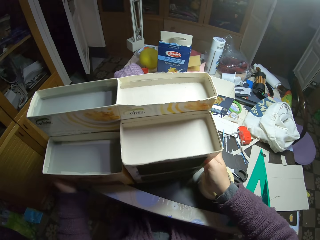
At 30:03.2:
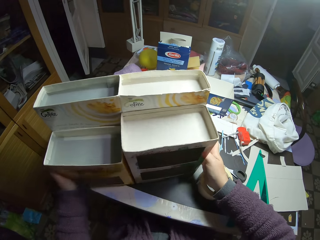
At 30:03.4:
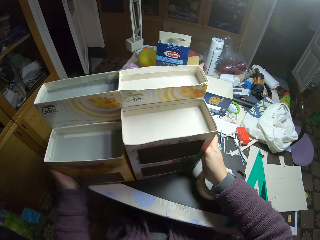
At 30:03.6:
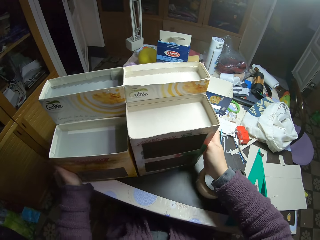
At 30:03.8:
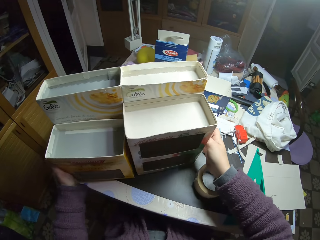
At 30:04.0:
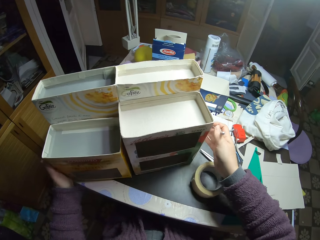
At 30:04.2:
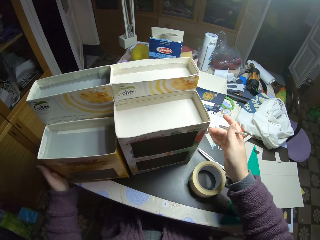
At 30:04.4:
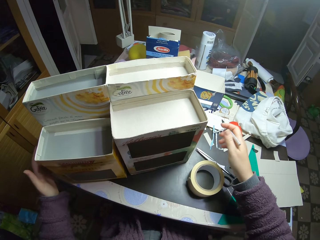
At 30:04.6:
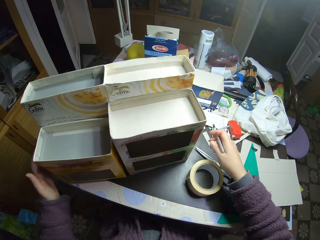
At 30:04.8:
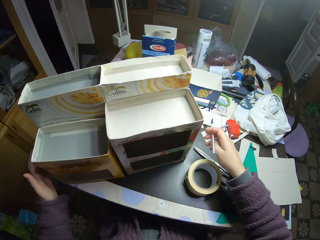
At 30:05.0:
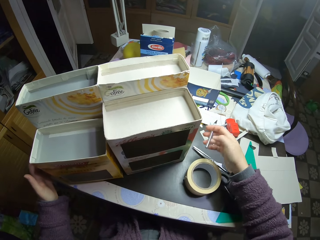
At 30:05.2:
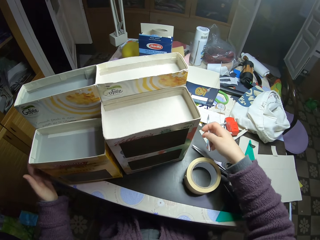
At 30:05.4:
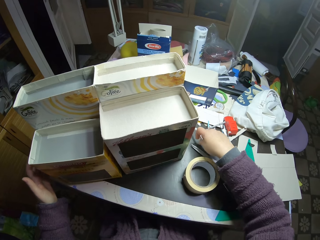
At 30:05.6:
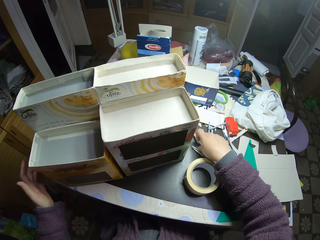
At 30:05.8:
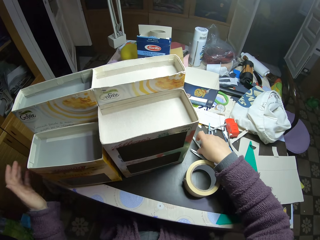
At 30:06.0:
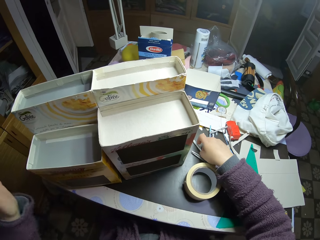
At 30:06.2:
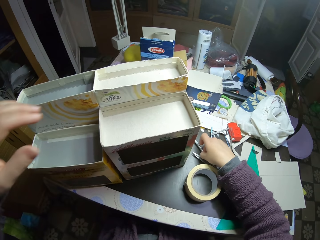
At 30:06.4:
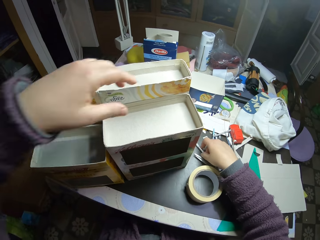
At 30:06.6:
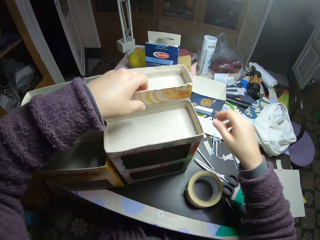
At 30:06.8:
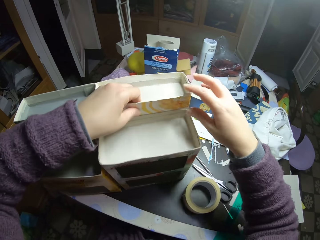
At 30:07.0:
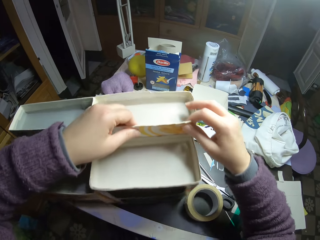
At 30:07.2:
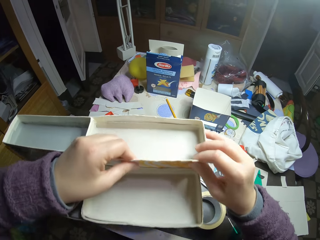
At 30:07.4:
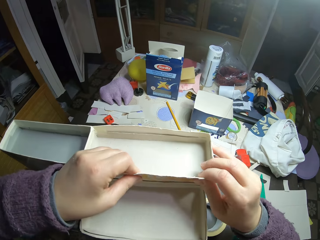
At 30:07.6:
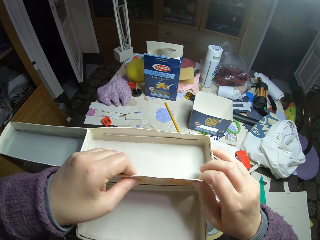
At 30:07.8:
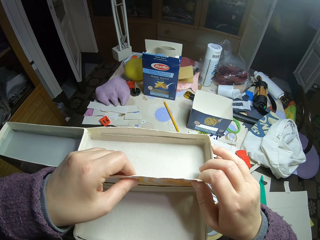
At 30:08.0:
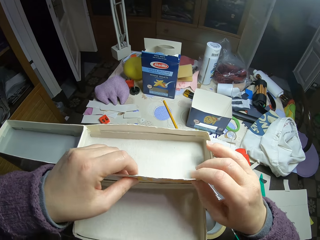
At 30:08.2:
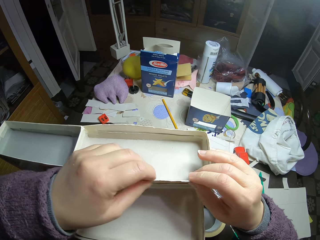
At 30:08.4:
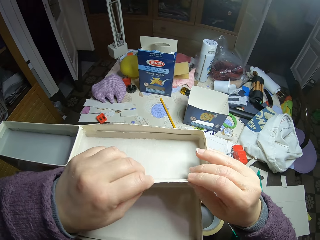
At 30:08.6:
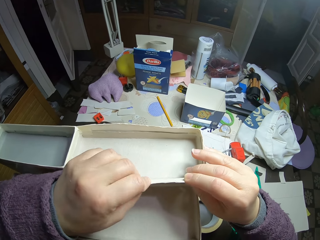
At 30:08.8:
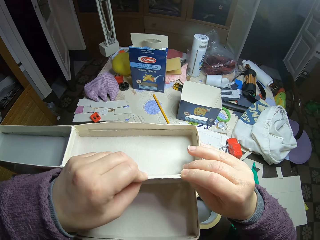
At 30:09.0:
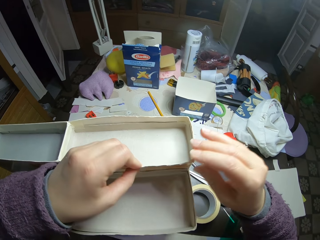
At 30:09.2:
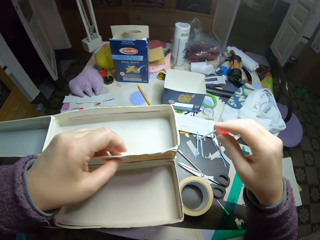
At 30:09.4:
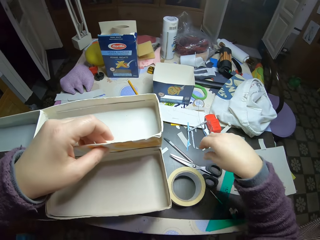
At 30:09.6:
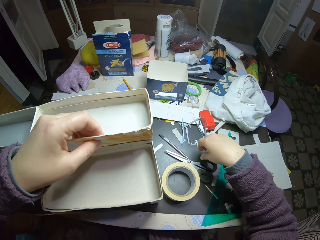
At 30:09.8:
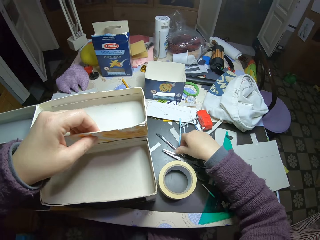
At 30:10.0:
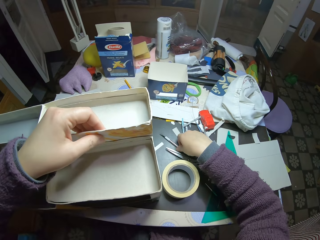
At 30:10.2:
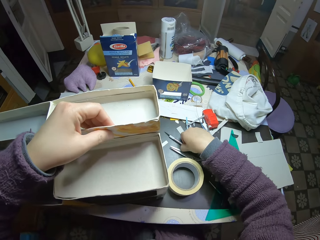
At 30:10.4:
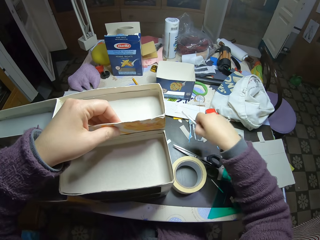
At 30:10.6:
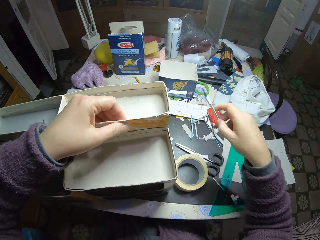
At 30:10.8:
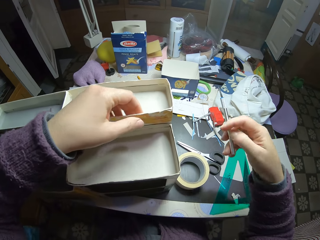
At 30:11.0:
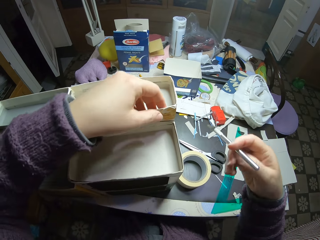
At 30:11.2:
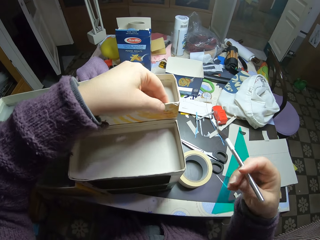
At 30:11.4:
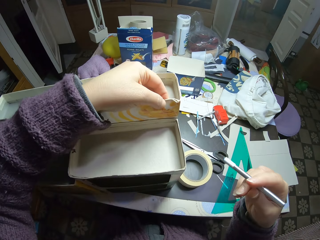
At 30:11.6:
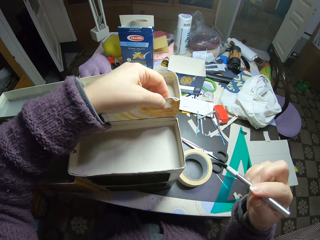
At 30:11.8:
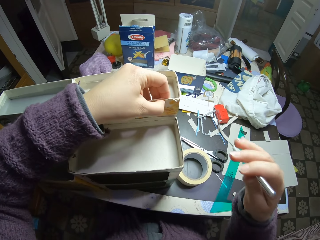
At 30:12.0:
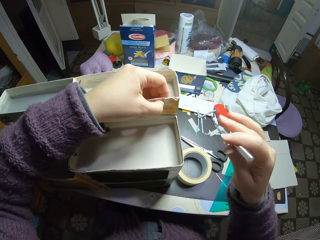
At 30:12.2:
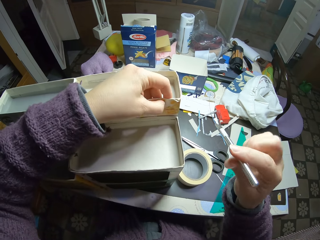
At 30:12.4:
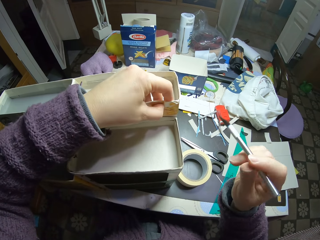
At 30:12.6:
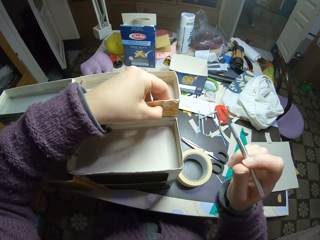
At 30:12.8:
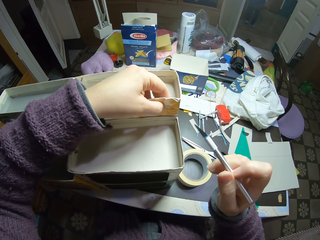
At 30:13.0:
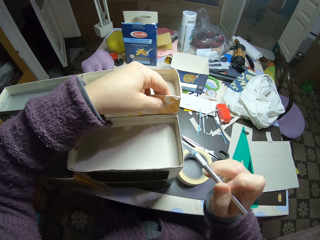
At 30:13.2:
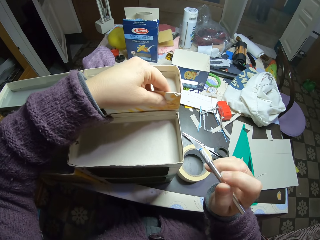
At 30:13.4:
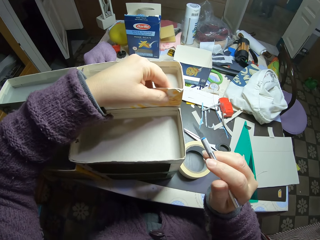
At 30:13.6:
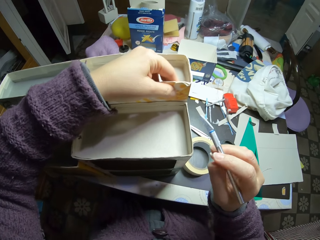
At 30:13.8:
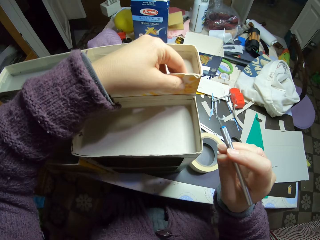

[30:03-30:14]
The camera wearer drops the slicing tool on the table. They examine the cartons on the table, hold the craft box, and pick the slicing tool from the table.

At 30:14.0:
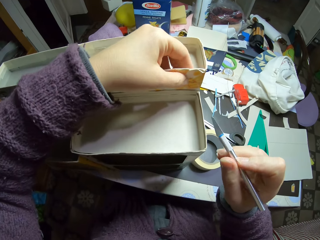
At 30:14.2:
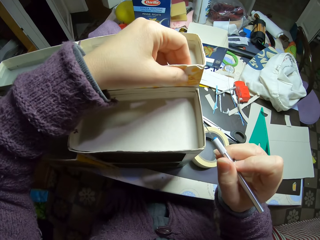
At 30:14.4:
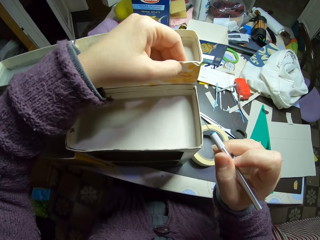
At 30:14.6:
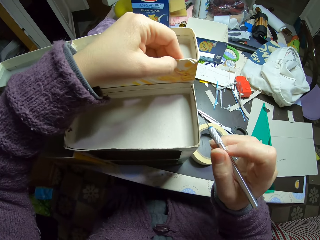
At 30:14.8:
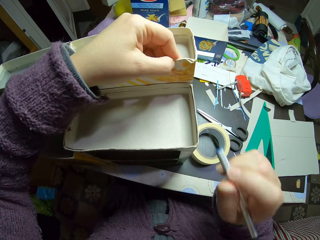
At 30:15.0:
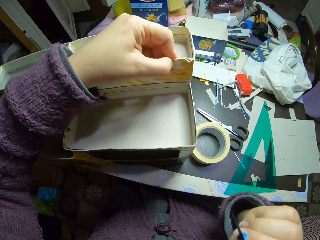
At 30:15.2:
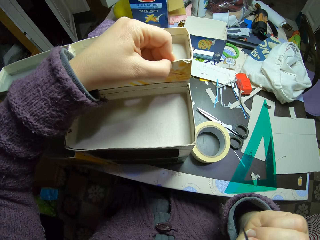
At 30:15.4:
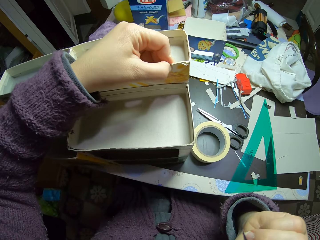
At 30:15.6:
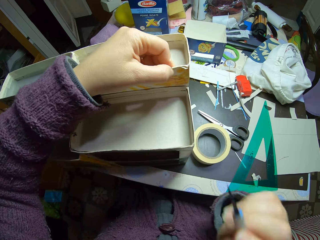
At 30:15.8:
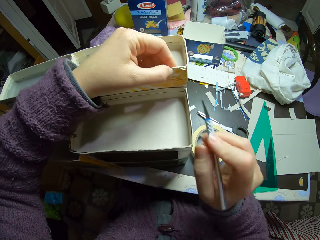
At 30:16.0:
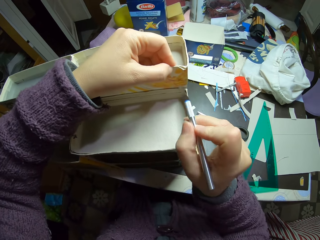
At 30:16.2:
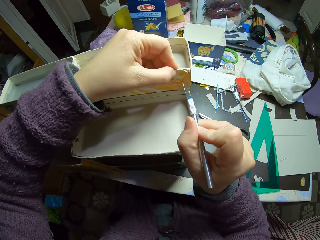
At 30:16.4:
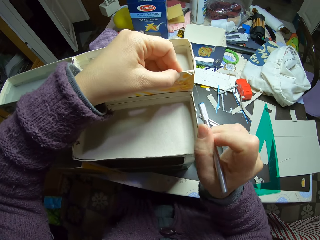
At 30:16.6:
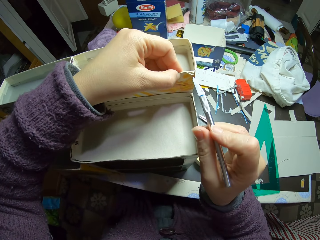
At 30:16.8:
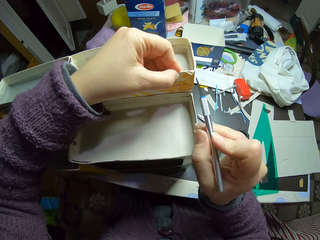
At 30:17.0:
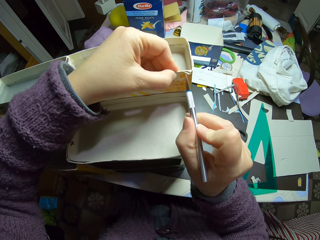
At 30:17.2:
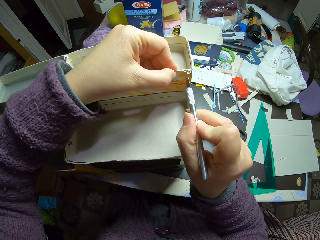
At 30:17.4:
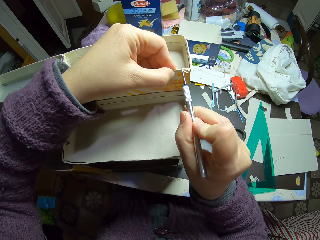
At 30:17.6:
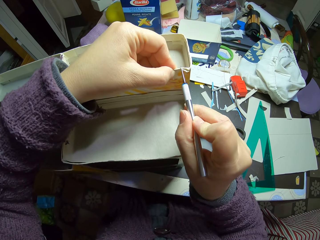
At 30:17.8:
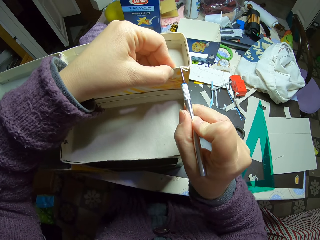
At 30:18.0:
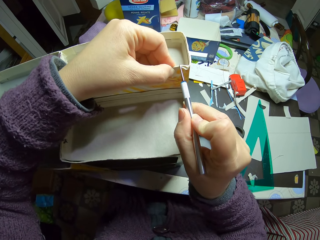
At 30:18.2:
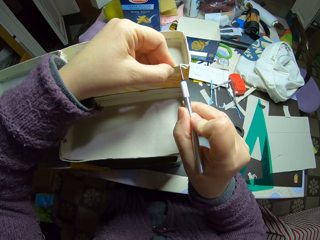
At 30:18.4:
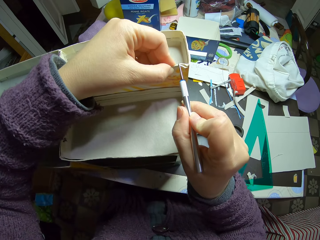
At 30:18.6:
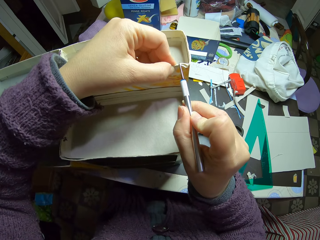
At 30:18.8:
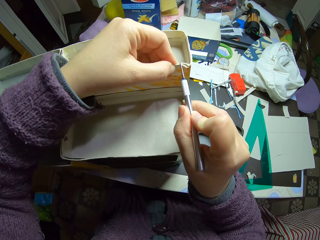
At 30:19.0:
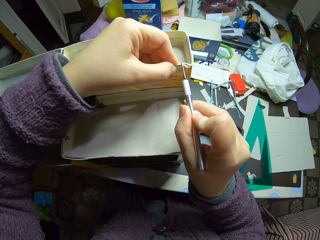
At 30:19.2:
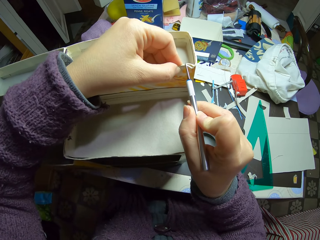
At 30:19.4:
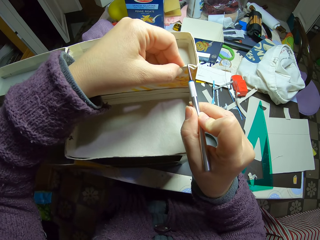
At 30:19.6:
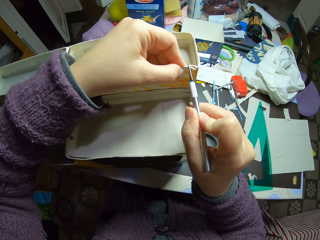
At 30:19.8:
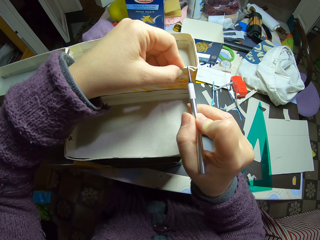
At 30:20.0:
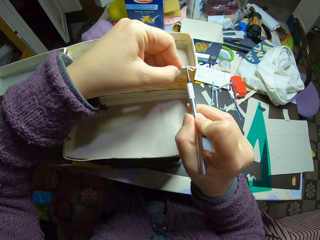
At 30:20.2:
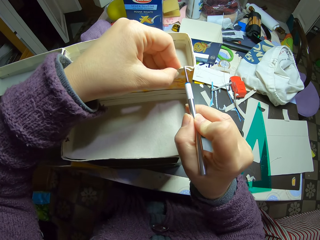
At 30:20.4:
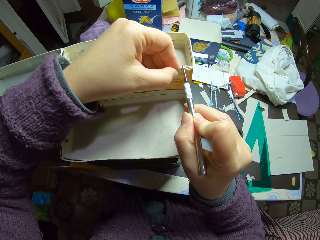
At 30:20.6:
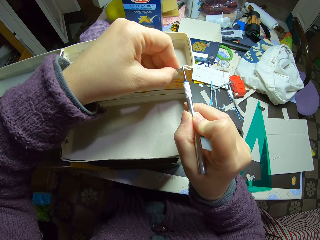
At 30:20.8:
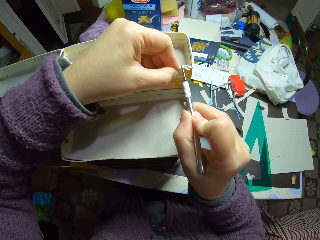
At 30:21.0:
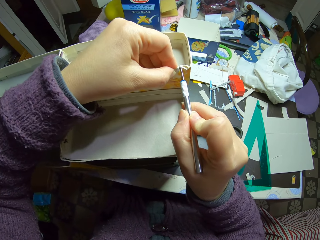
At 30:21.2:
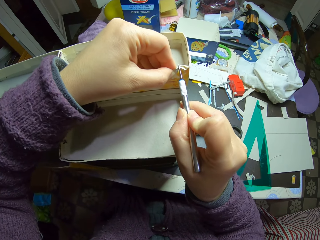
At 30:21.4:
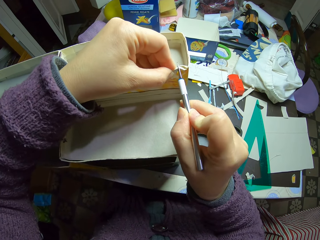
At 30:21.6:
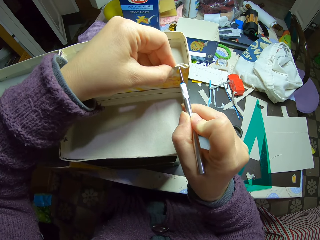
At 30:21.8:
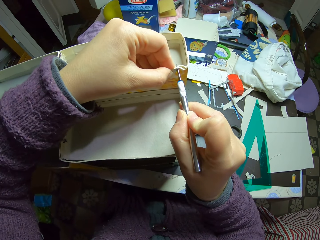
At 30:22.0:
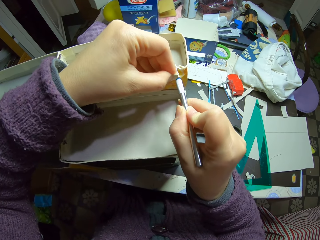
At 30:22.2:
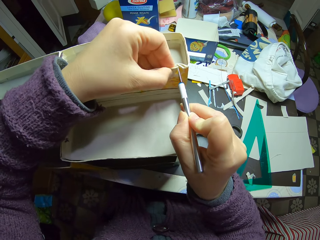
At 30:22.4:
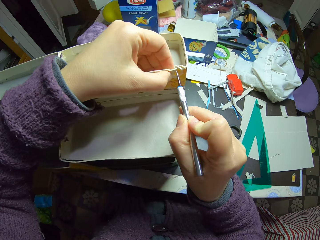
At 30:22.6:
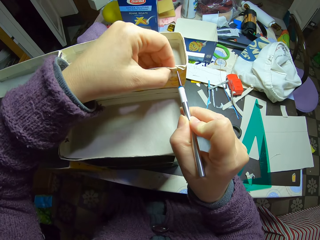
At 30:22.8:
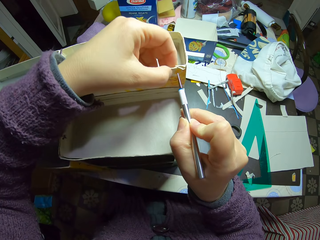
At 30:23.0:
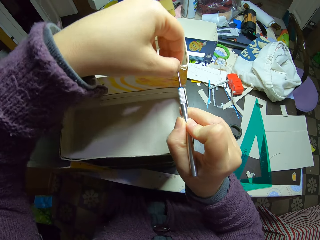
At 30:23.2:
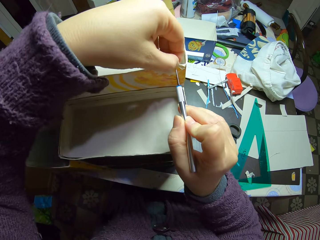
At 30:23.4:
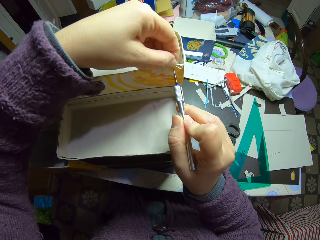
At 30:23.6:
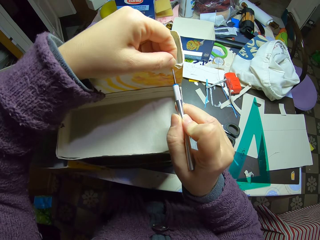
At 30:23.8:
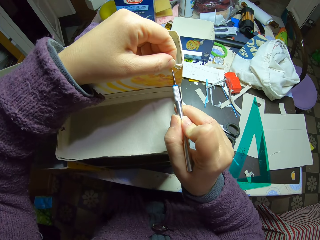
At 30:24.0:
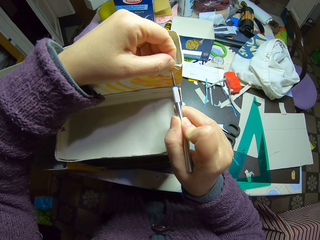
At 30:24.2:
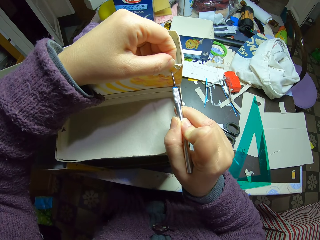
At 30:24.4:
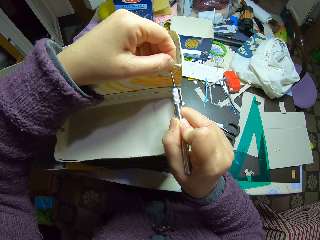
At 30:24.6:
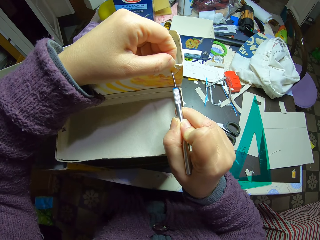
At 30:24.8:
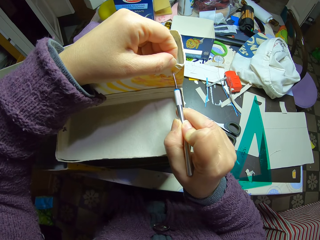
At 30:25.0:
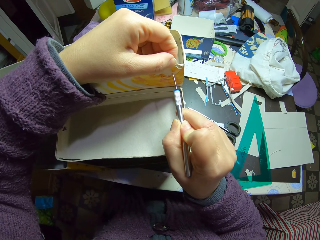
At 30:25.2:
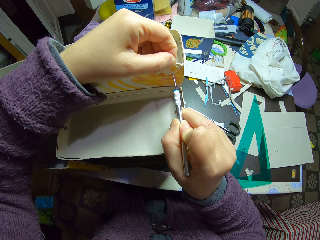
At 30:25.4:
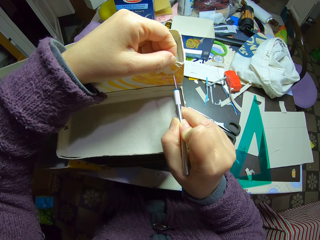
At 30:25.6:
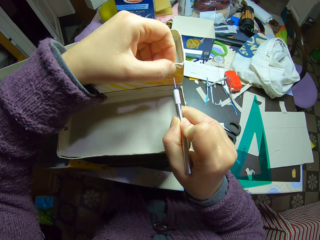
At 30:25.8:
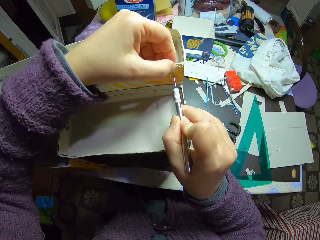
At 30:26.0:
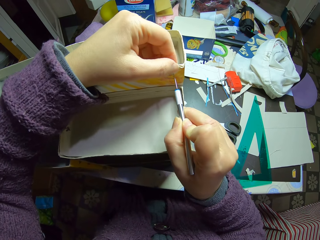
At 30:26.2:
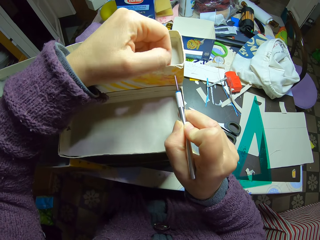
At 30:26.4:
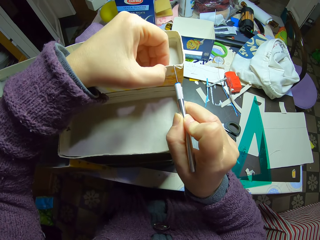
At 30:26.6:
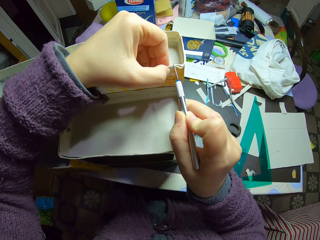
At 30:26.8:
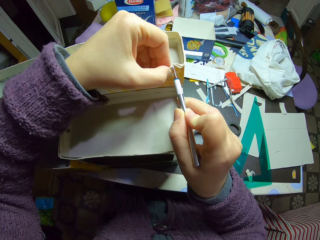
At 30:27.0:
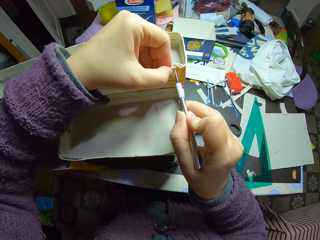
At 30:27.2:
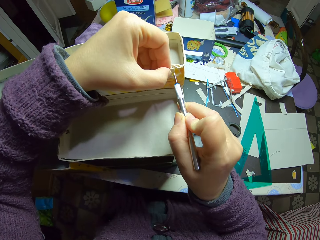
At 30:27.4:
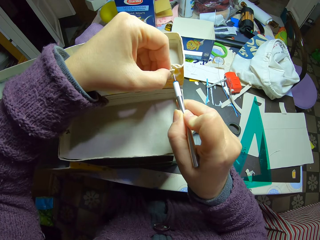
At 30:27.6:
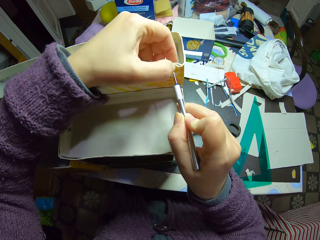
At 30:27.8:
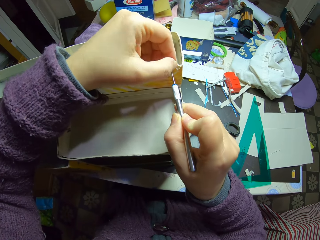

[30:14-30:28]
The camera wearer cuts the paper craft box with a knife pen.
